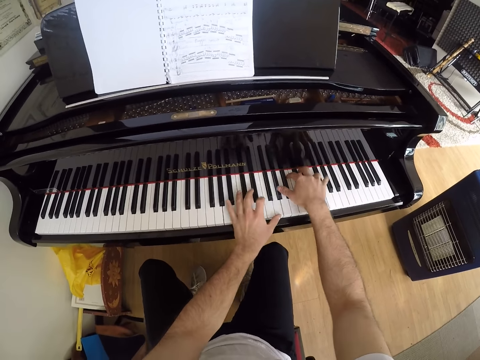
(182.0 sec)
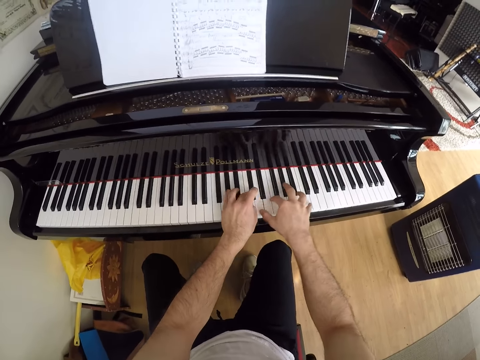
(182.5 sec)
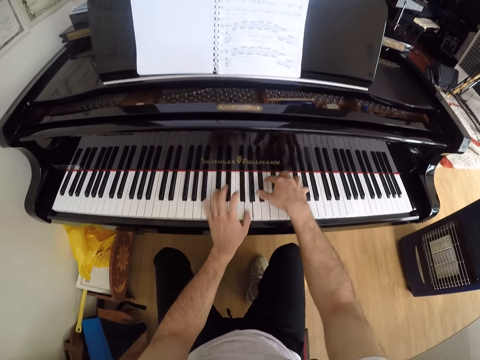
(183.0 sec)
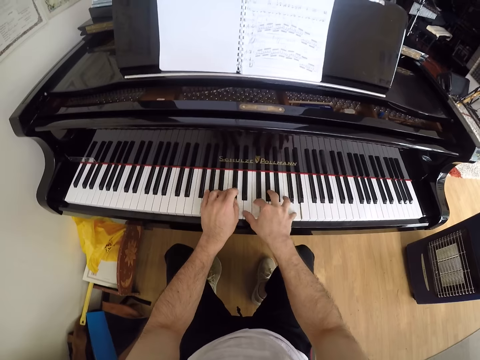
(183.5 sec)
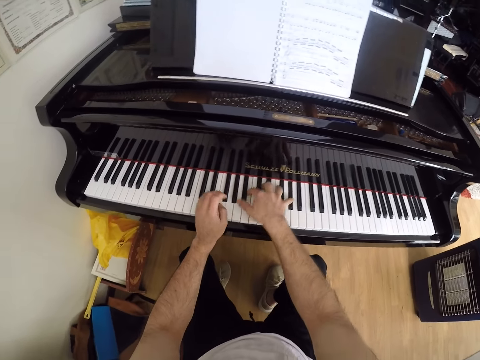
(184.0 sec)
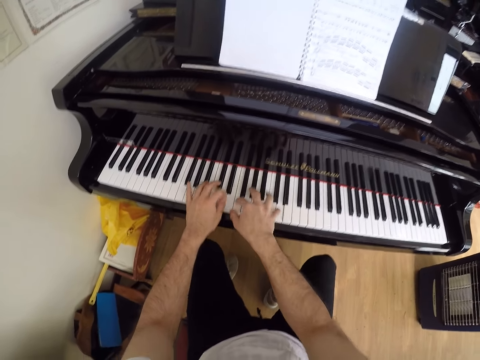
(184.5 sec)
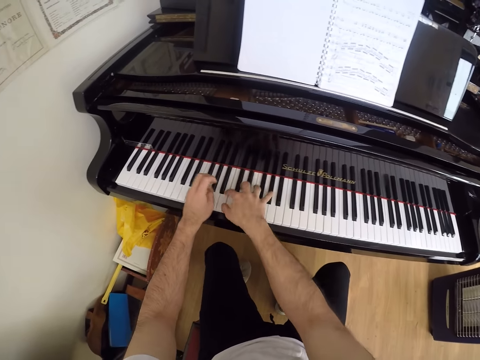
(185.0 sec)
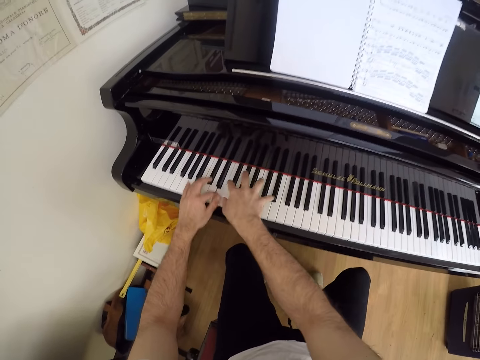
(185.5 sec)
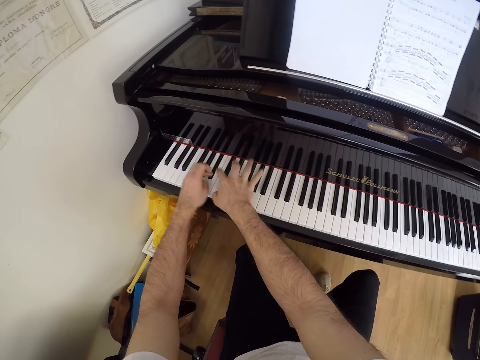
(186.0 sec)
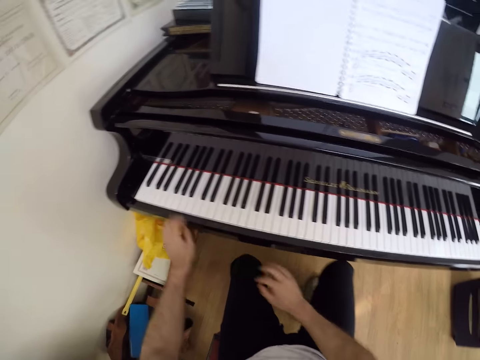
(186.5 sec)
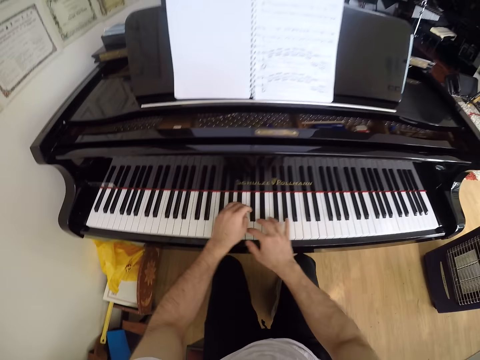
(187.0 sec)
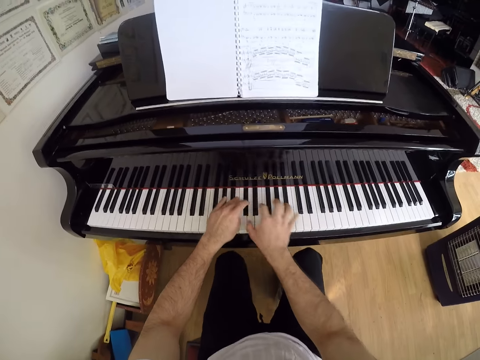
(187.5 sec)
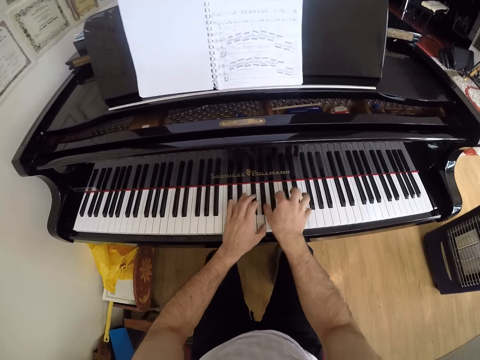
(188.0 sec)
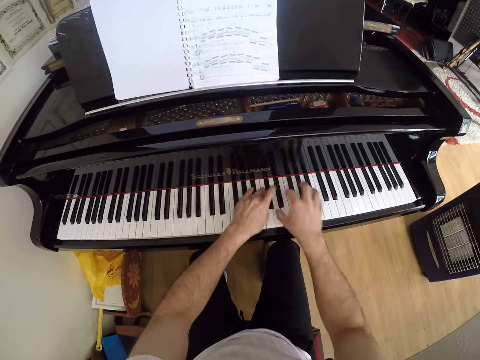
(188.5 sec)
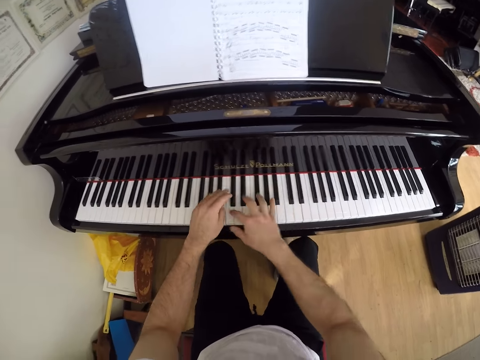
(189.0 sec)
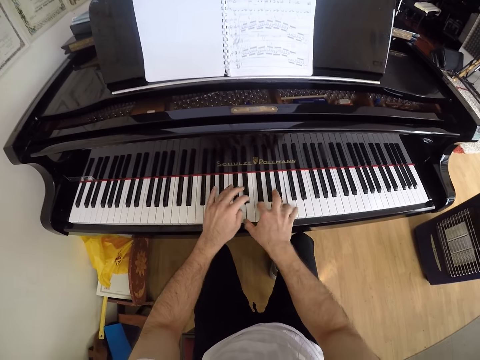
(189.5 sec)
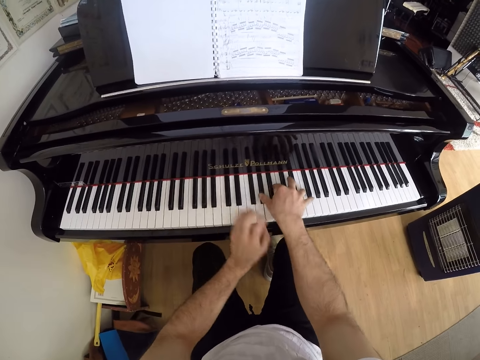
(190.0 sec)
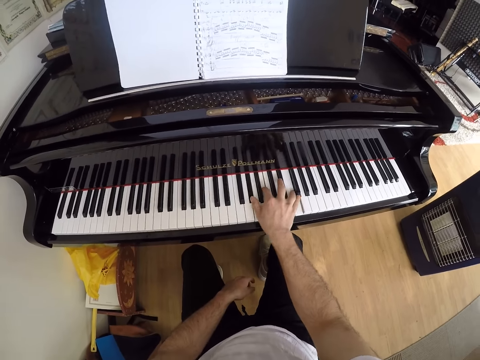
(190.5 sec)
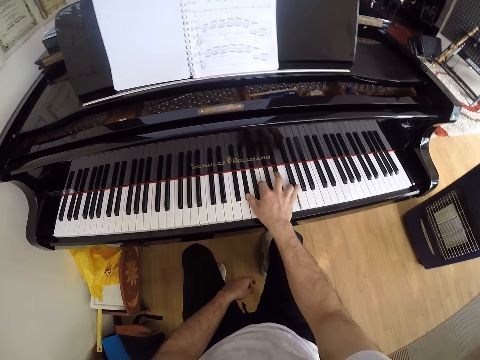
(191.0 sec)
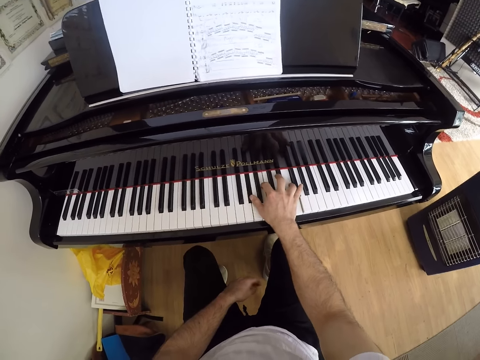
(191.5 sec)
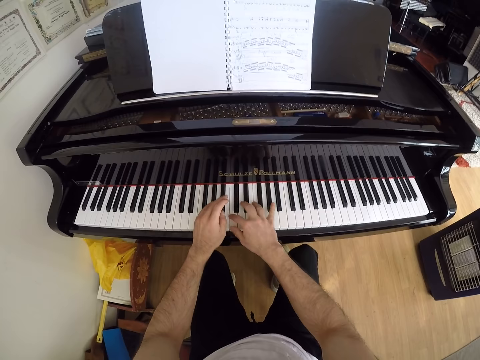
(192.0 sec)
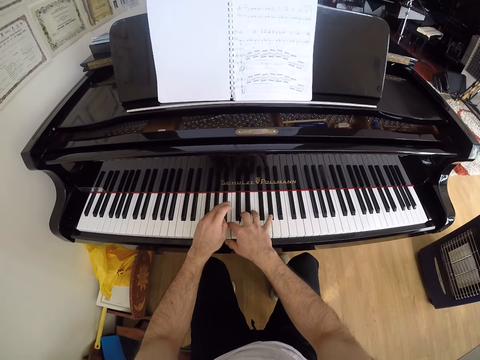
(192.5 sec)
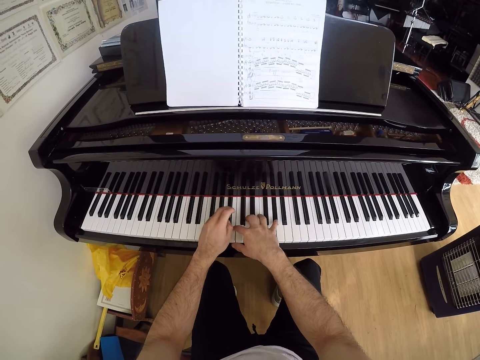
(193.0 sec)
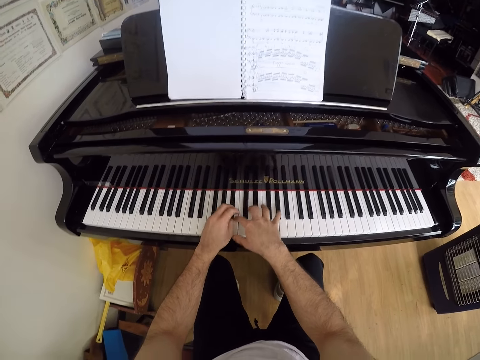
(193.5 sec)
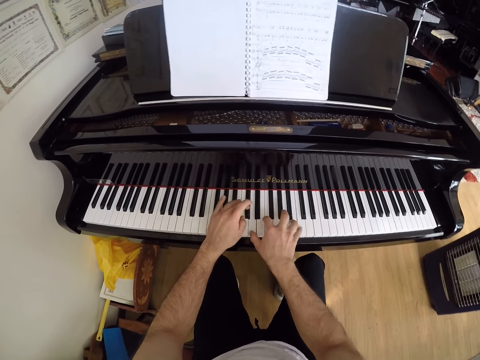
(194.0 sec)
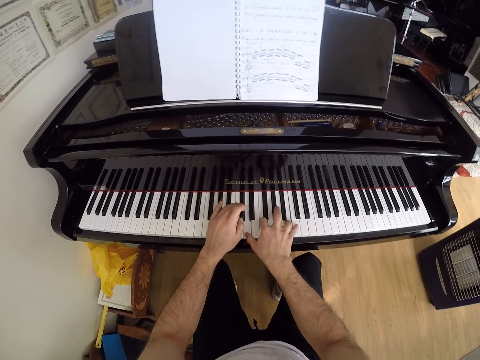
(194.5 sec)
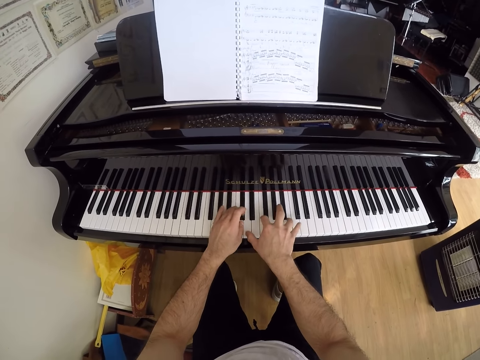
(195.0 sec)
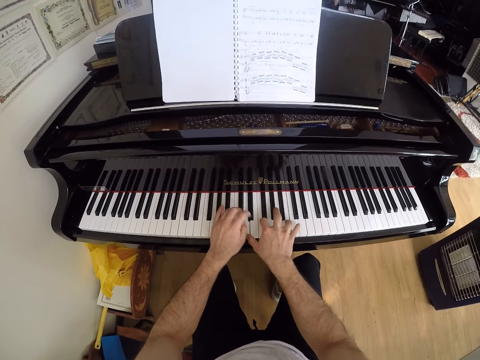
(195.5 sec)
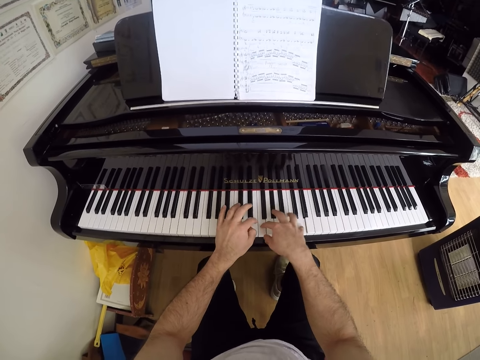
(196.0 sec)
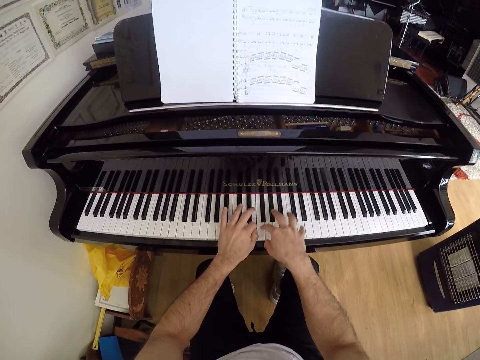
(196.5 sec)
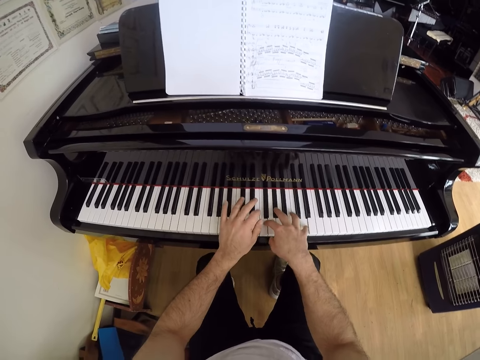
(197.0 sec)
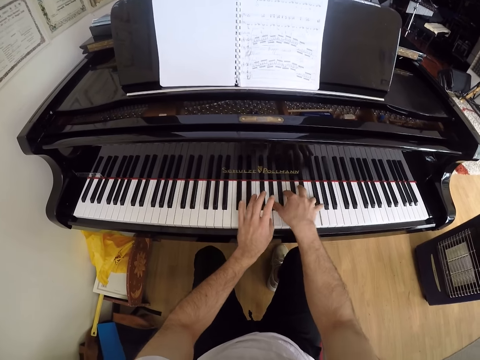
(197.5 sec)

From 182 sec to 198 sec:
The camera wearer removes his right hand from the piano. He removes his left hand from the piano. He places both hands on the piano. He plays the piano with both hands. He removes his left hand from the piano. He plays the piano with his right hand. He places his left hand on the piano. He plays the piano with both hands.

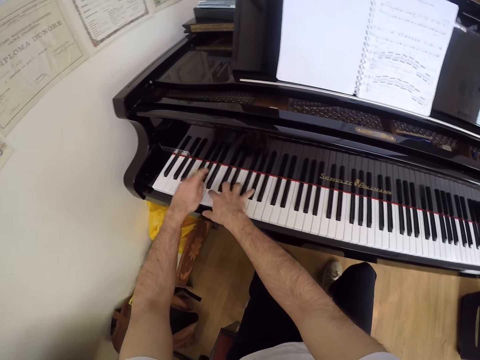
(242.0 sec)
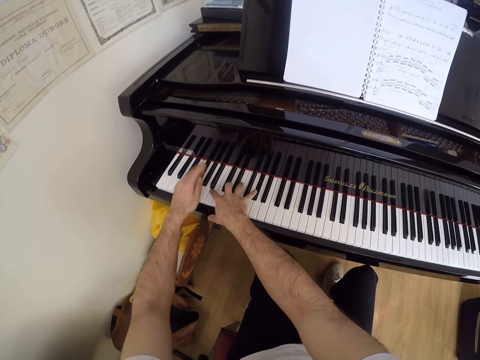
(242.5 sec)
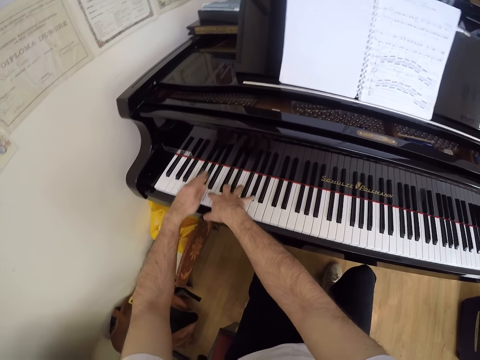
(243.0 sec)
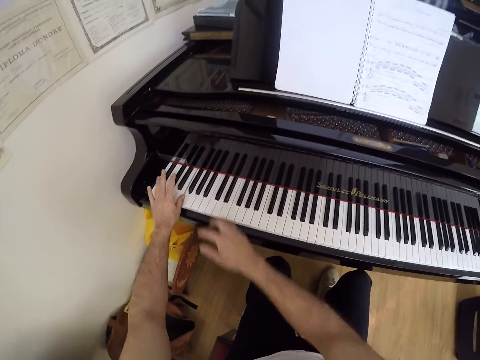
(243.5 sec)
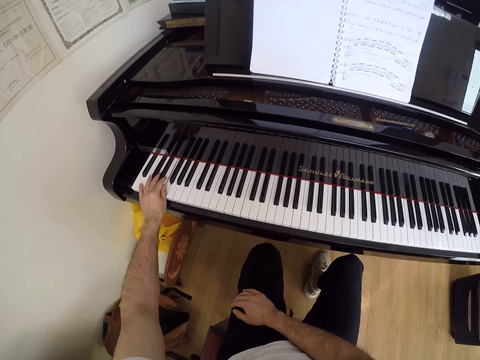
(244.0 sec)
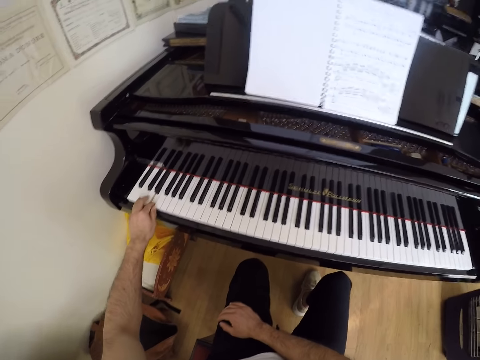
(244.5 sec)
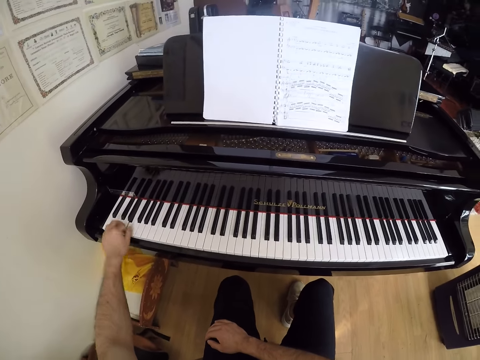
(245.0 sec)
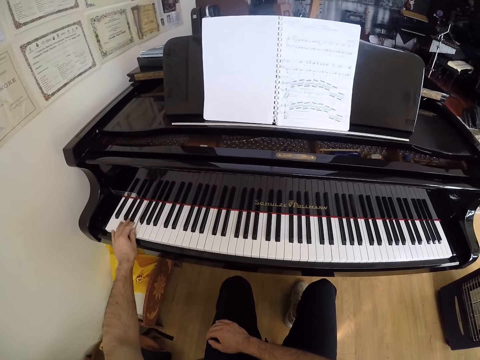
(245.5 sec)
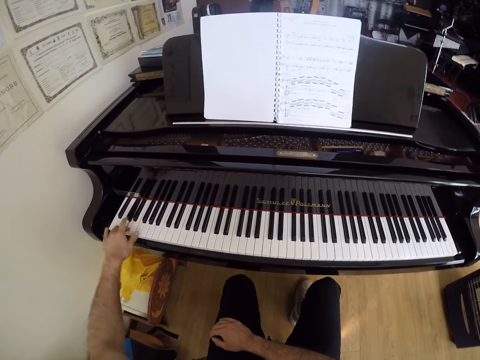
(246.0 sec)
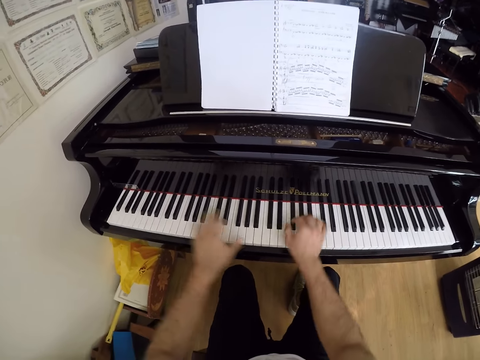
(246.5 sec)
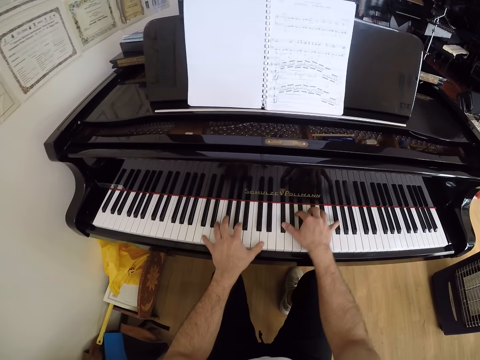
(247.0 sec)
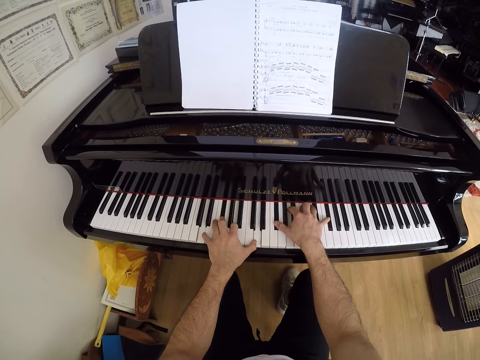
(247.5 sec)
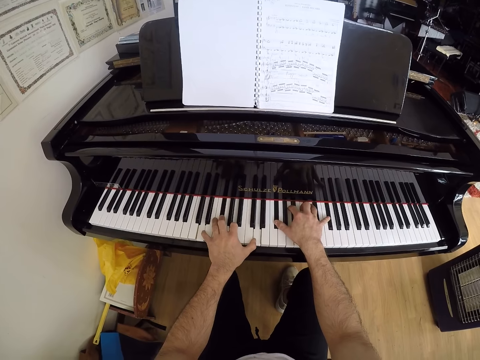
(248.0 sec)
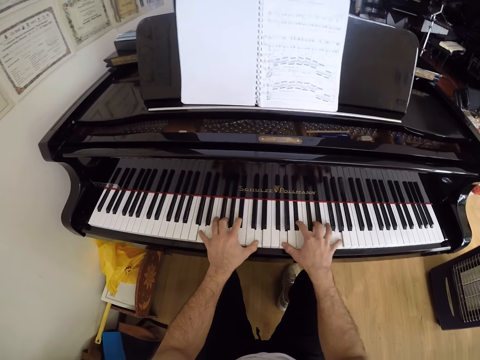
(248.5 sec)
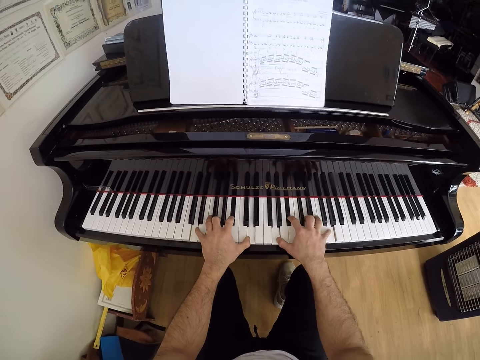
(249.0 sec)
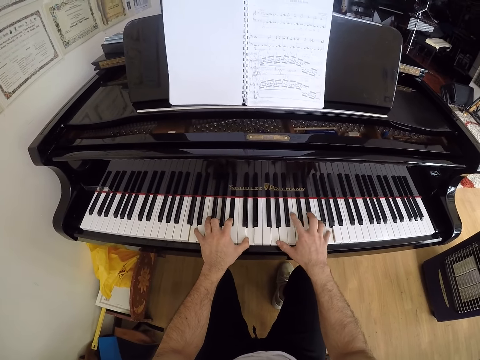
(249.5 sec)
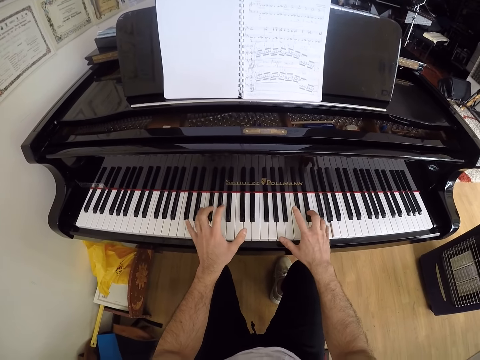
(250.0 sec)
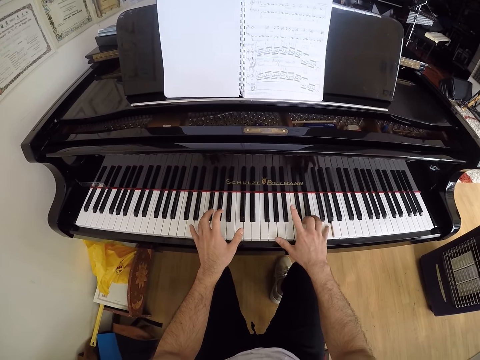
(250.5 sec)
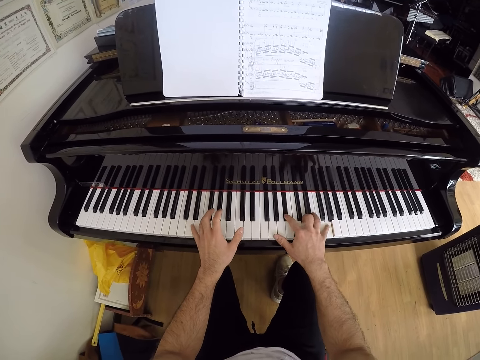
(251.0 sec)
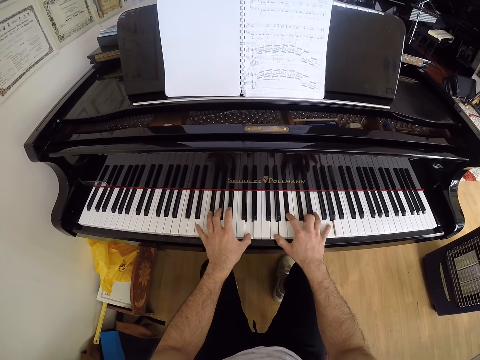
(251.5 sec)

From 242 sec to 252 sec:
The camera wearer removes his right hand from the piano. He plays the piano with his left hand. He places his right hand on the piano. He plays the piano with both hands.
